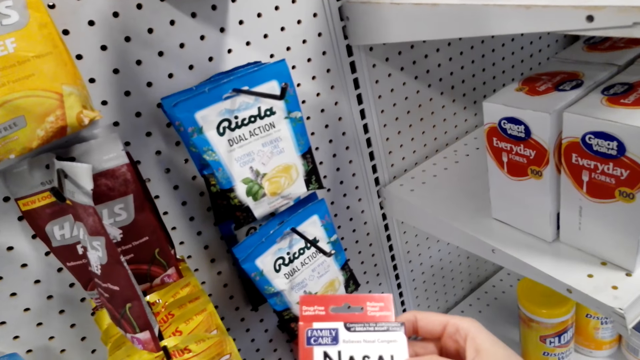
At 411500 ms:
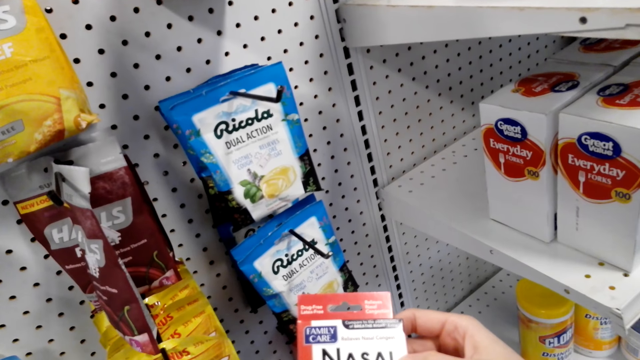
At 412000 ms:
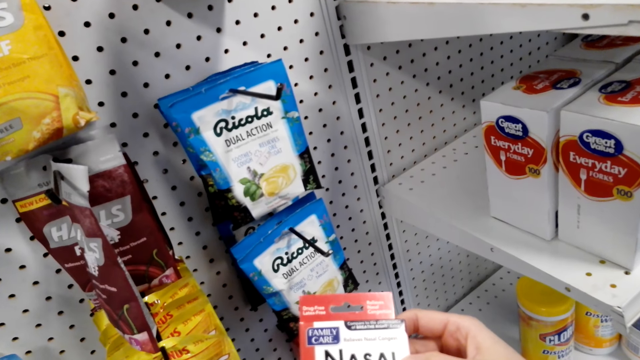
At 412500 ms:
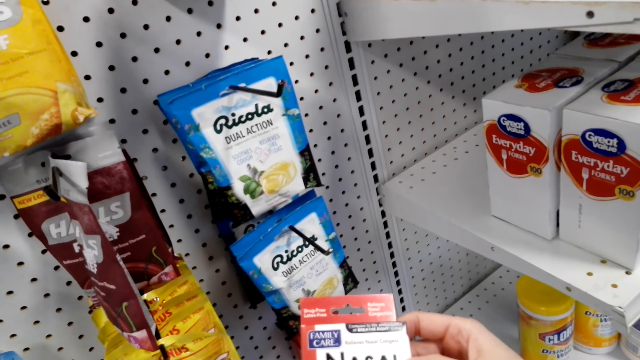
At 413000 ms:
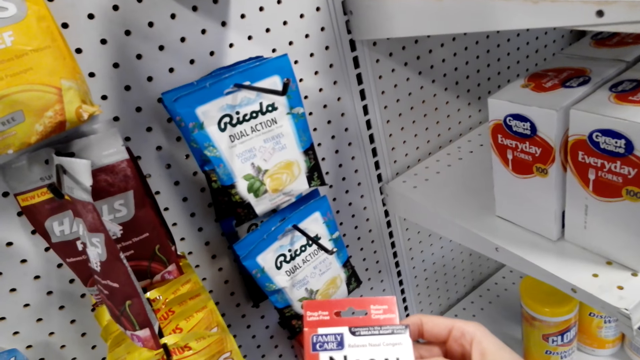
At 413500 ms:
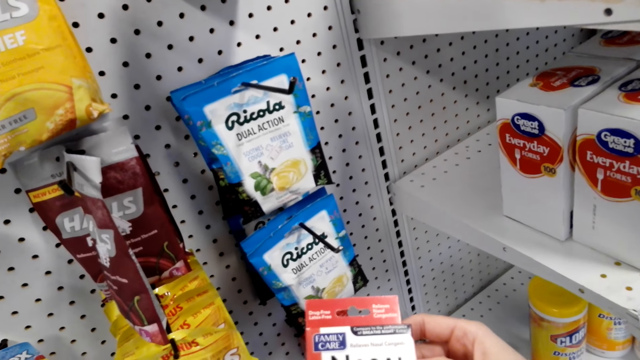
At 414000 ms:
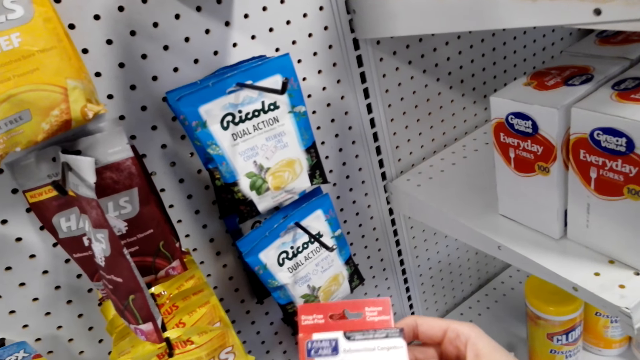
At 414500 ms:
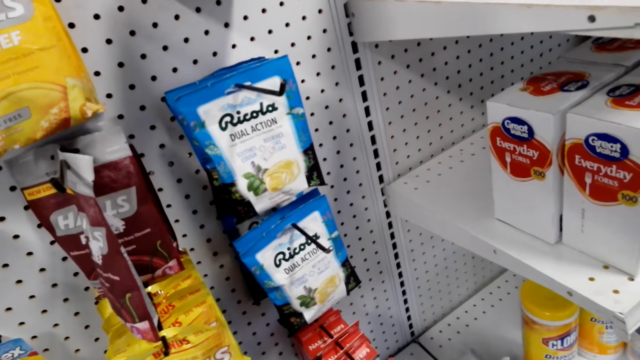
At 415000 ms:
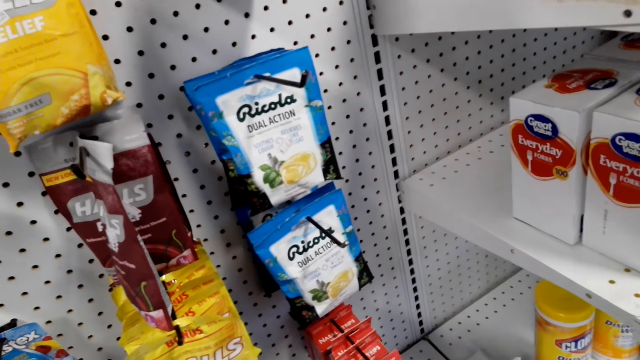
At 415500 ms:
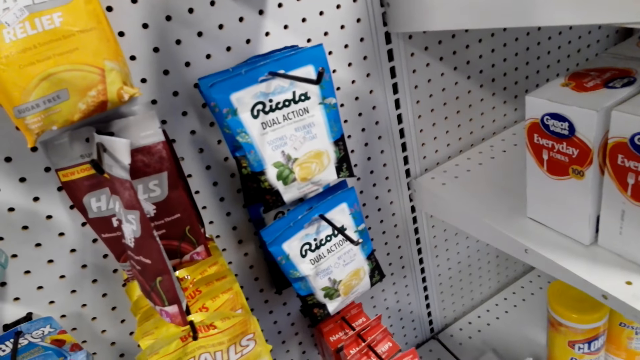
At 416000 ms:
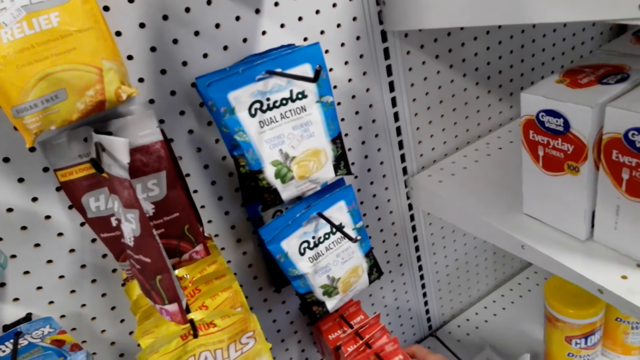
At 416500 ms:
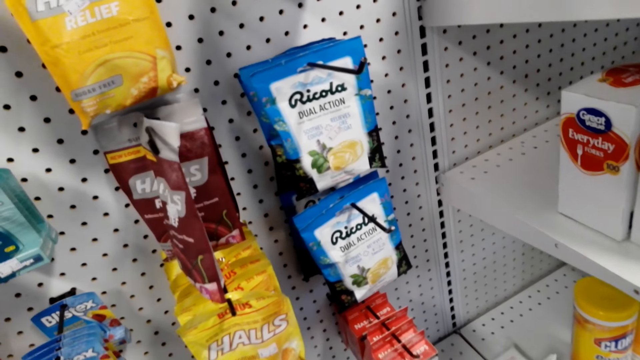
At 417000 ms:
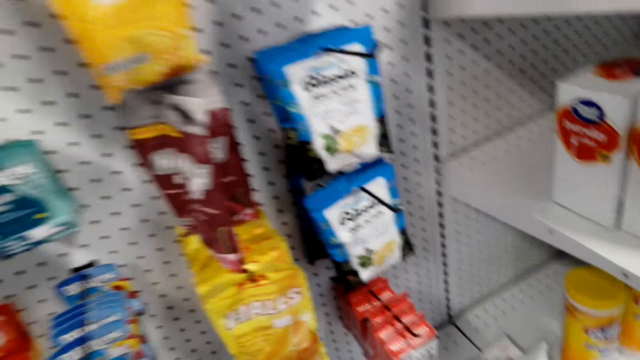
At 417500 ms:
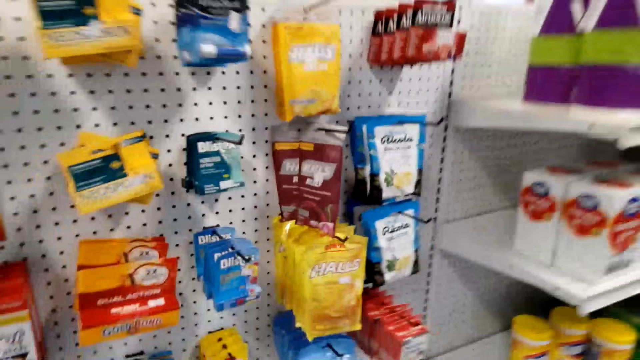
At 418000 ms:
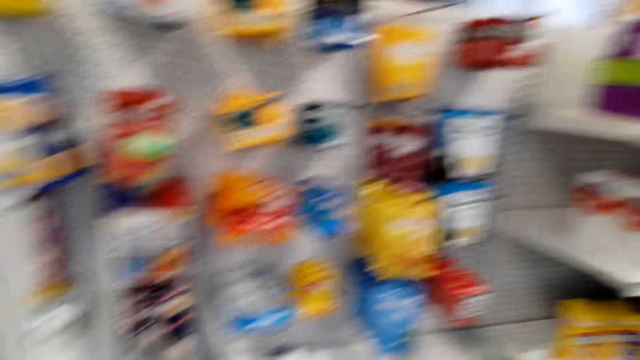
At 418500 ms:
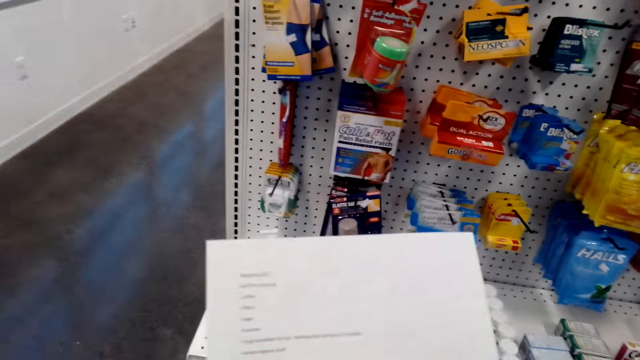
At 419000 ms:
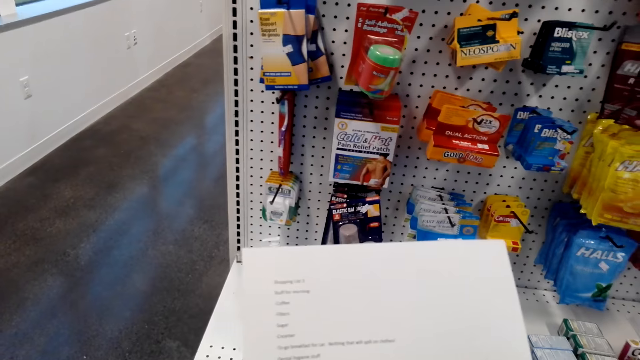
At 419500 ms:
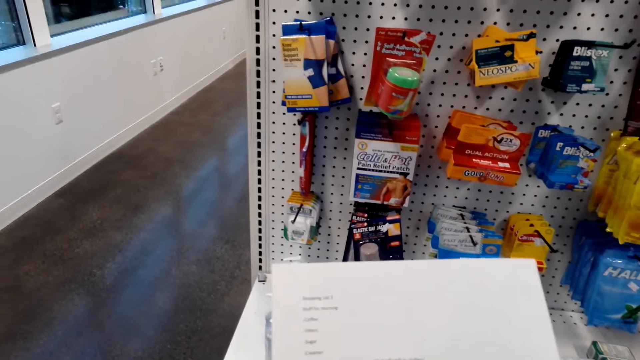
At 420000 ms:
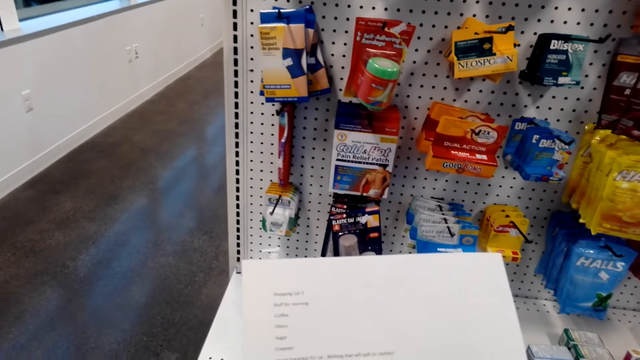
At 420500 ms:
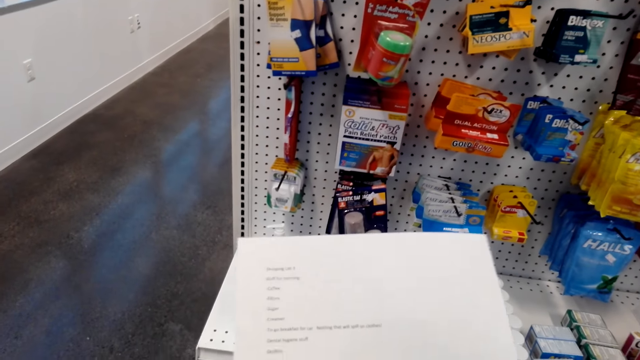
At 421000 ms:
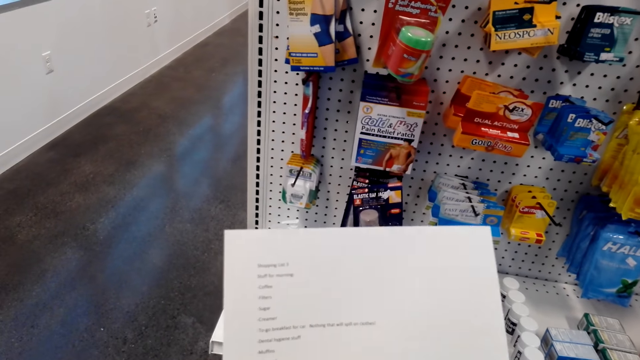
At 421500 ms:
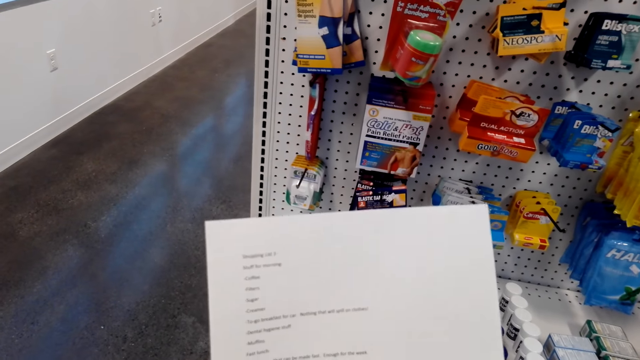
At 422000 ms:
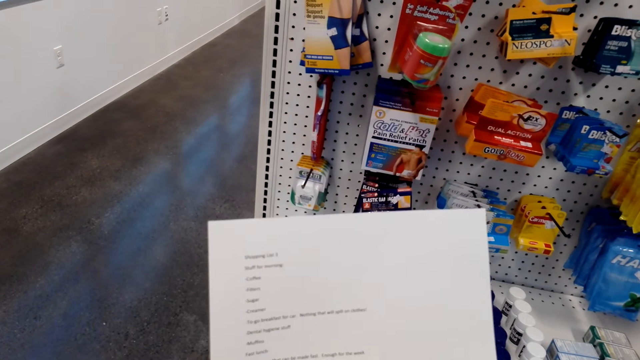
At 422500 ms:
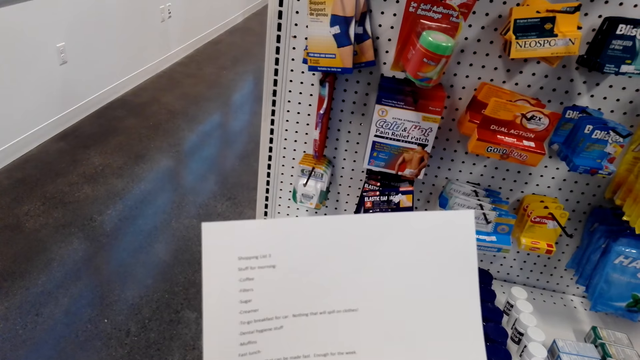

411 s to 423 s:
The camera wearer hangs the item. They look at the piece of paper.

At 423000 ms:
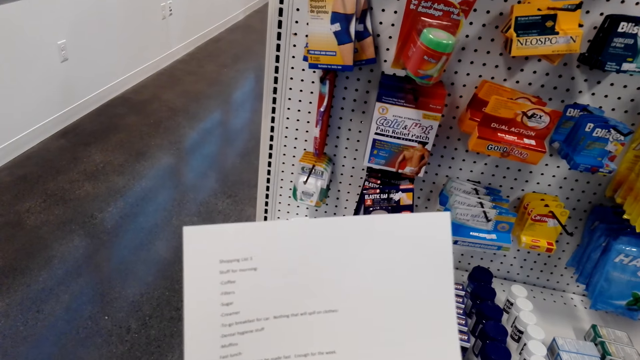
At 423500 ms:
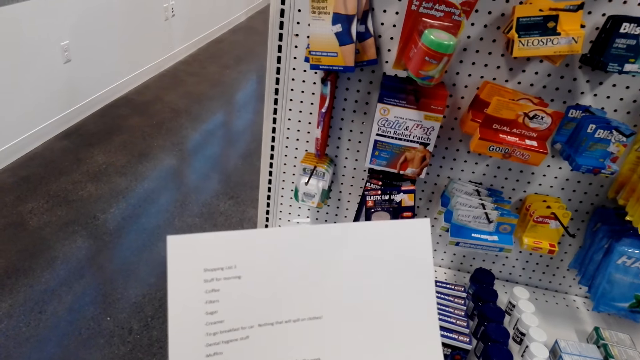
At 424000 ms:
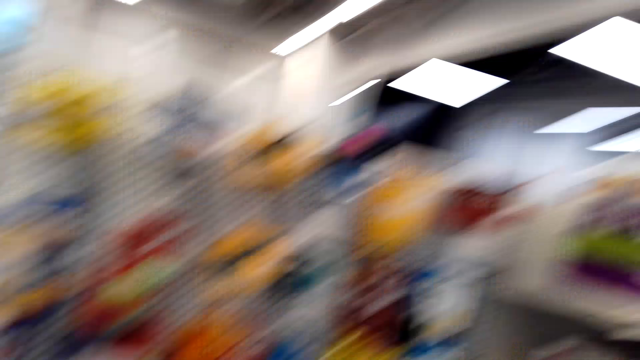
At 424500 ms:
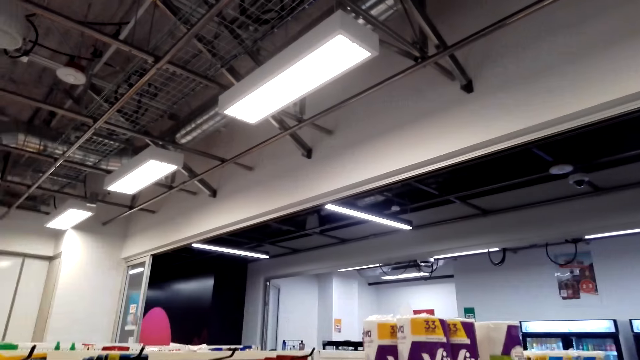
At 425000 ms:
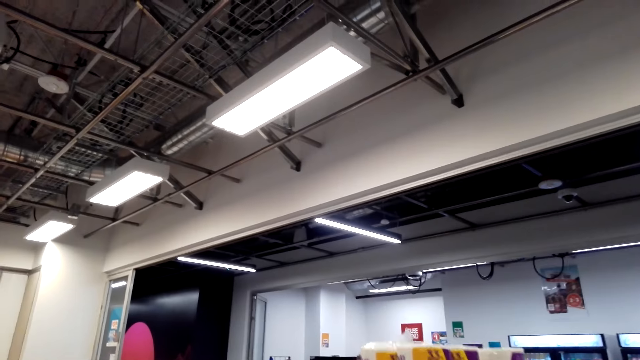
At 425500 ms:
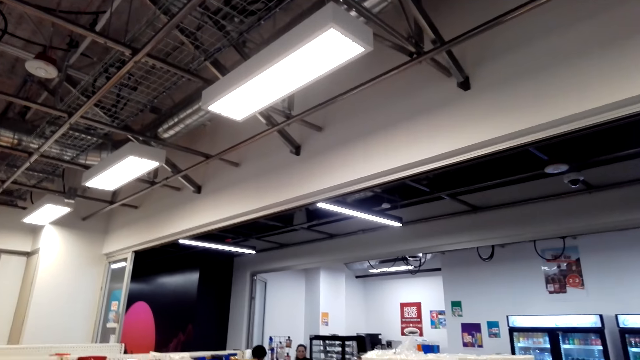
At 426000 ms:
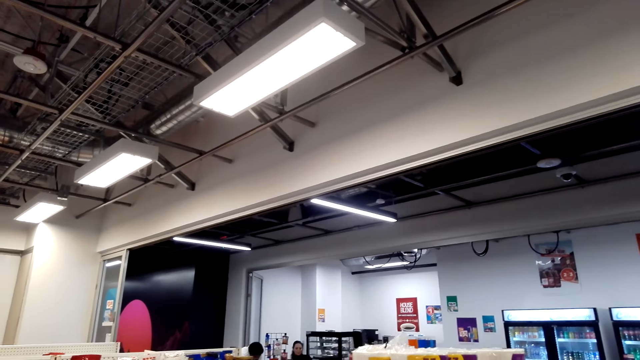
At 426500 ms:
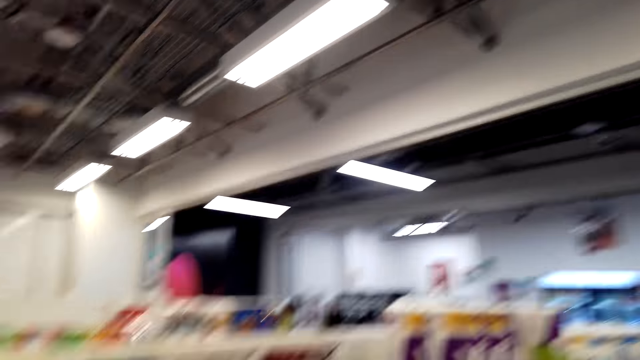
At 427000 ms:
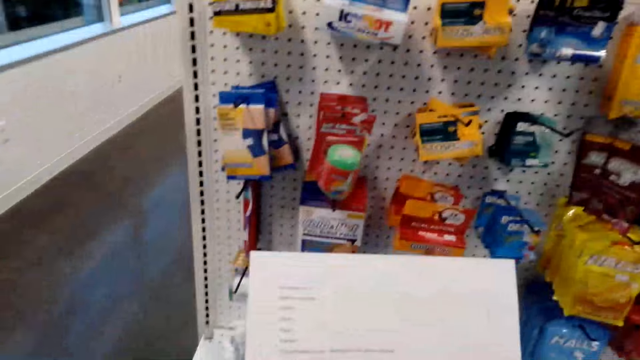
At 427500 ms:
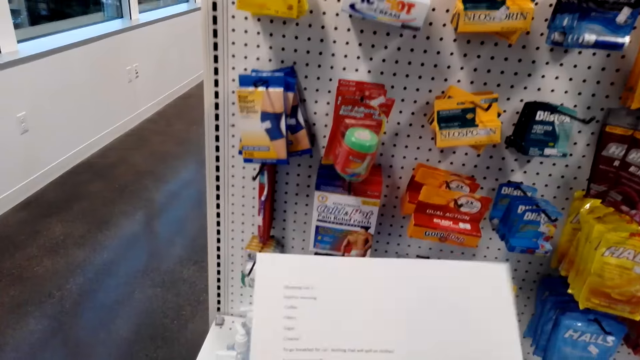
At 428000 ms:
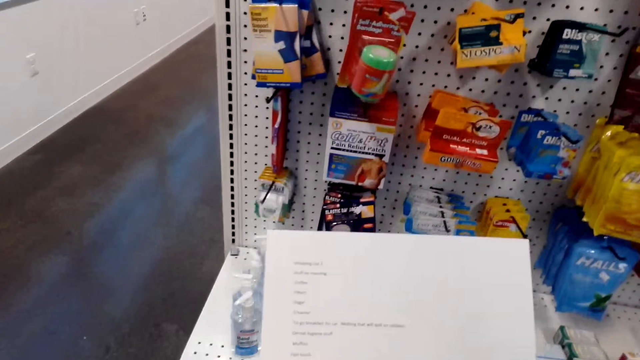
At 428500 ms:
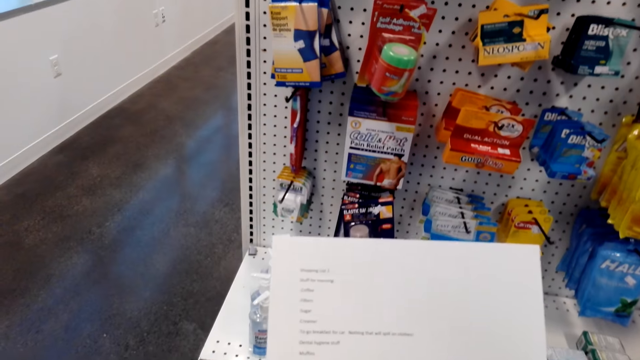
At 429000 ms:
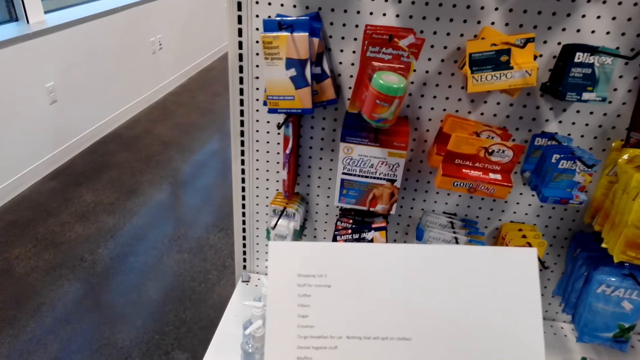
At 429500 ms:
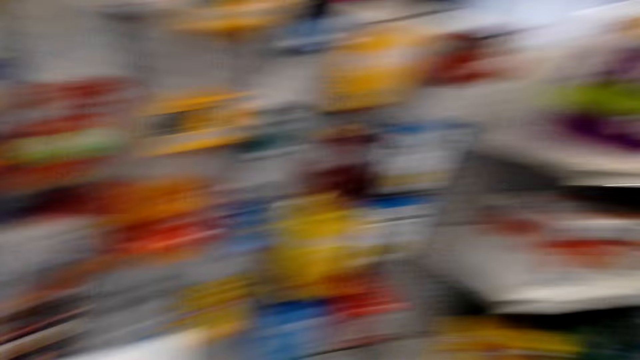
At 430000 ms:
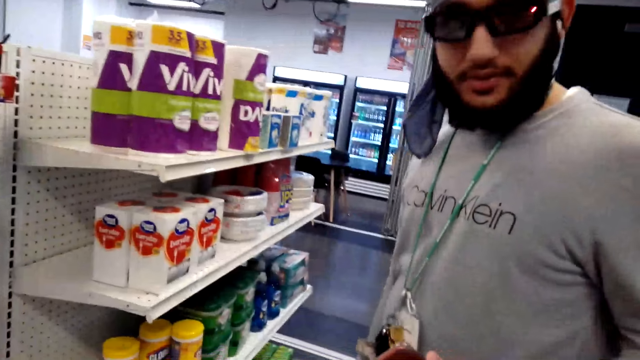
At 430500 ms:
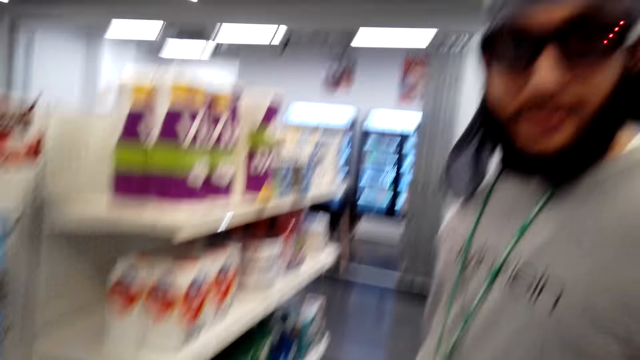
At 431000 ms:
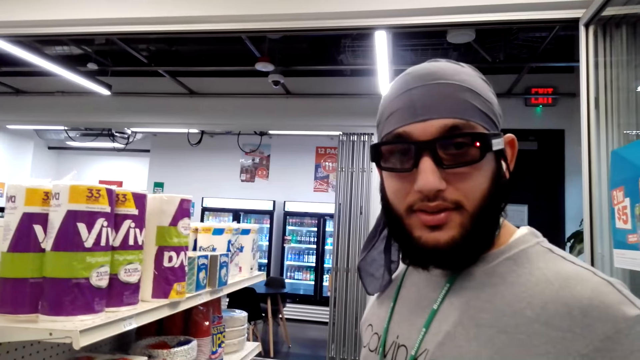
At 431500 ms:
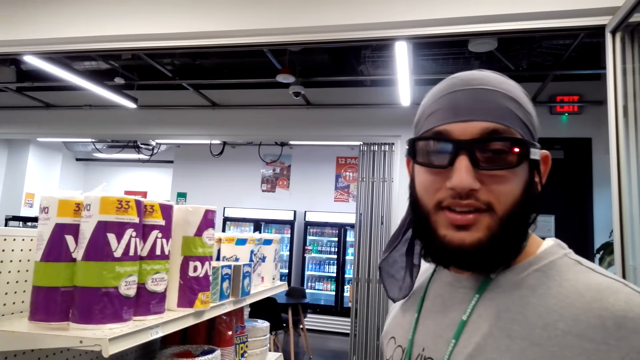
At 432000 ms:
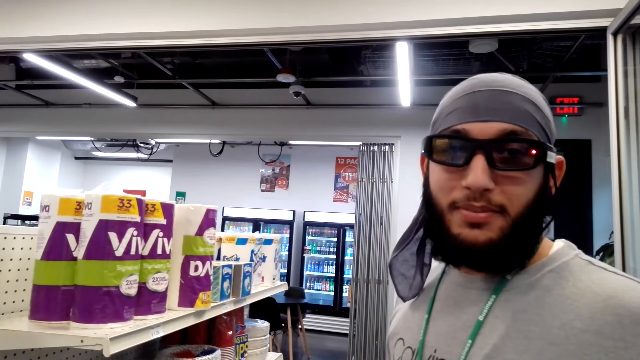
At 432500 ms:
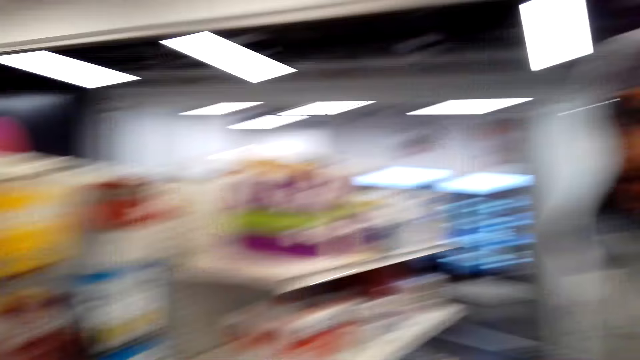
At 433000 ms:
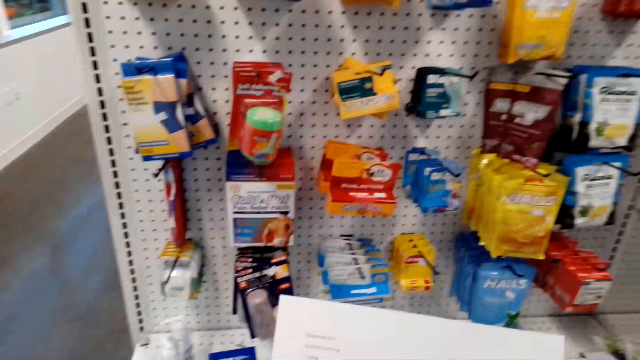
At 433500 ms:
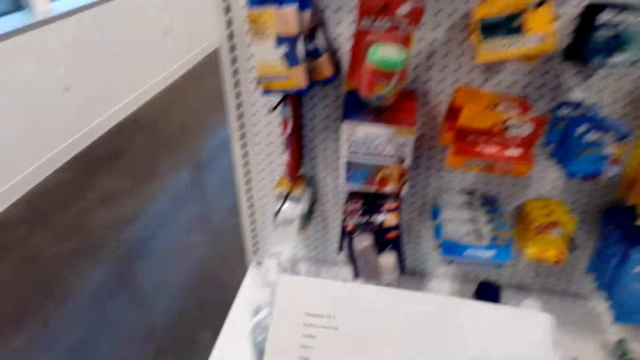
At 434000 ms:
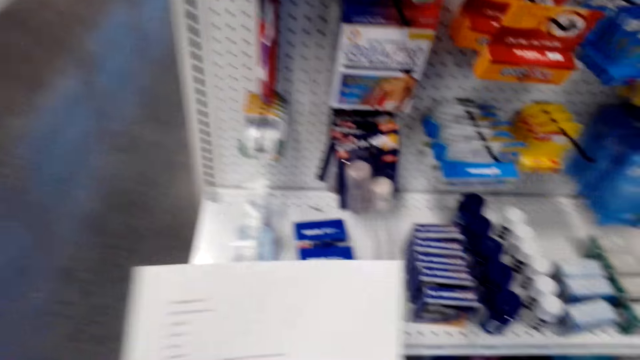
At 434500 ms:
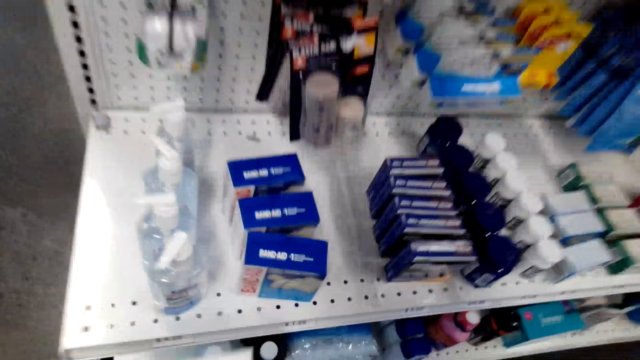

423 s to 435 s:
The camera wearer looks around. They look at the piece of paper. They talk to a person.
